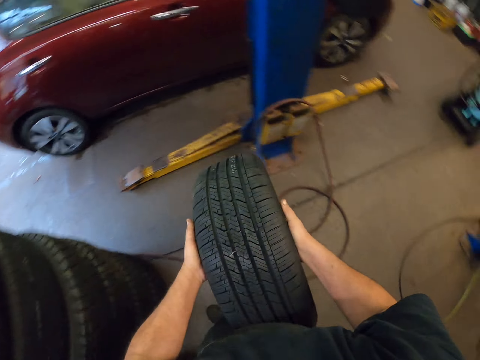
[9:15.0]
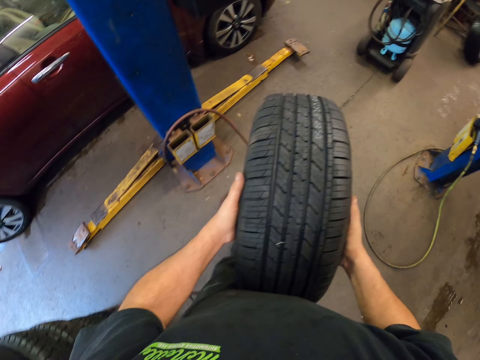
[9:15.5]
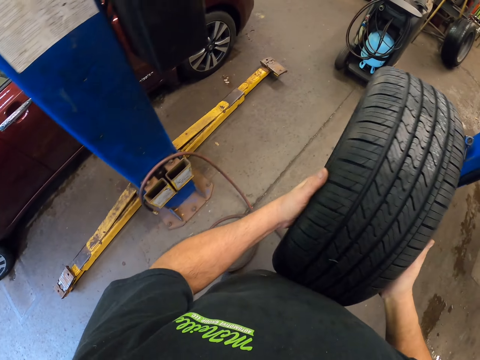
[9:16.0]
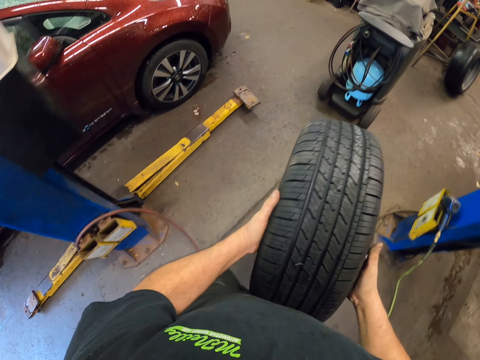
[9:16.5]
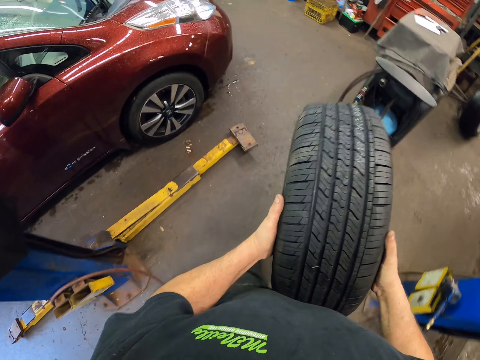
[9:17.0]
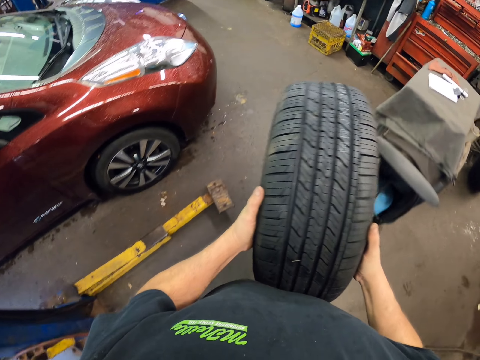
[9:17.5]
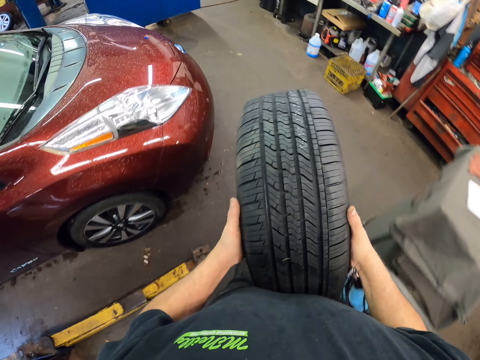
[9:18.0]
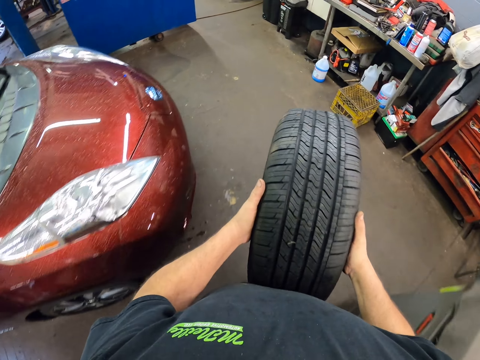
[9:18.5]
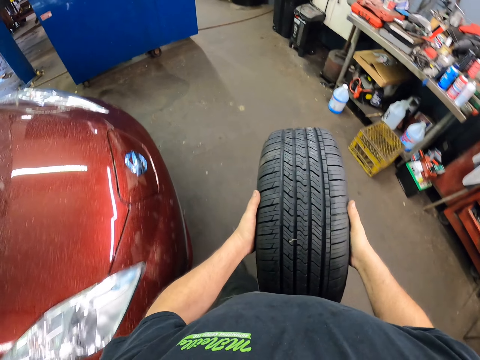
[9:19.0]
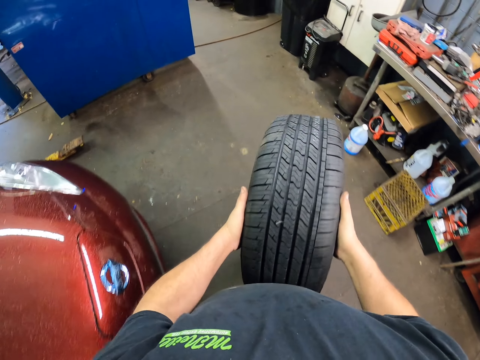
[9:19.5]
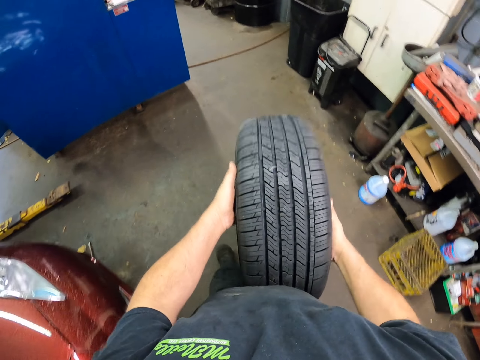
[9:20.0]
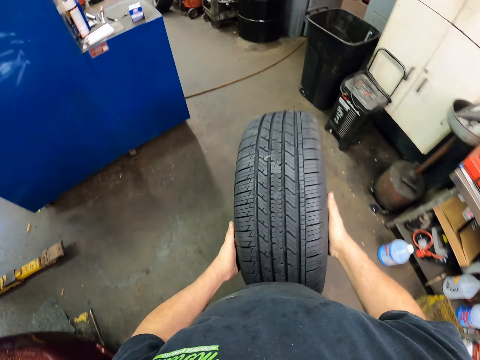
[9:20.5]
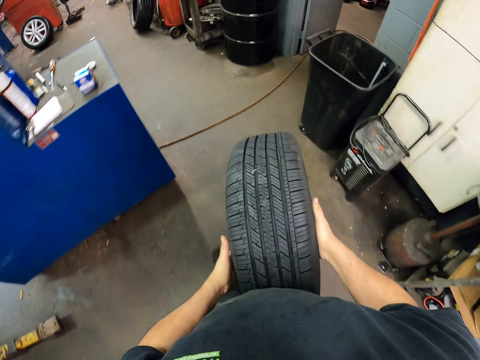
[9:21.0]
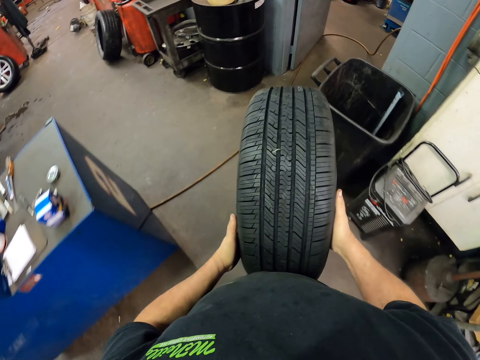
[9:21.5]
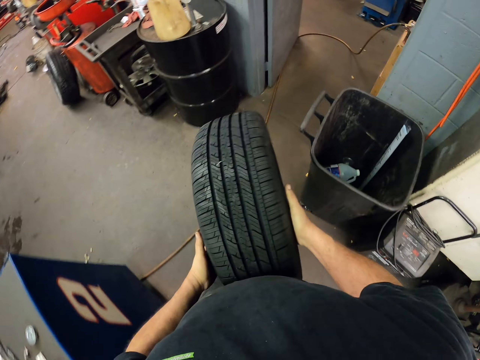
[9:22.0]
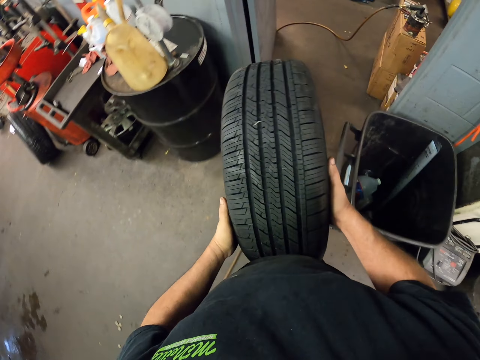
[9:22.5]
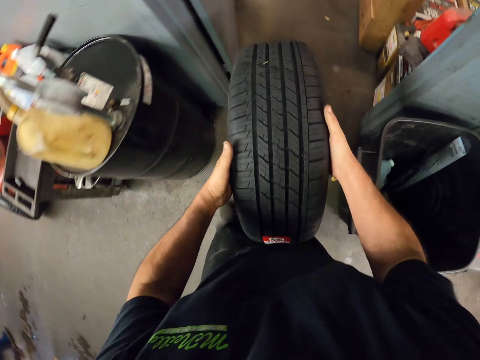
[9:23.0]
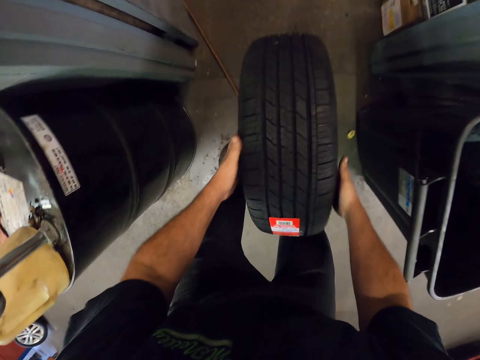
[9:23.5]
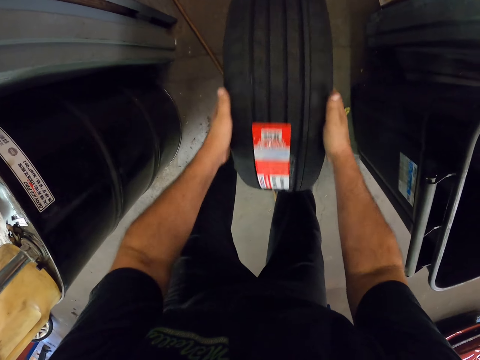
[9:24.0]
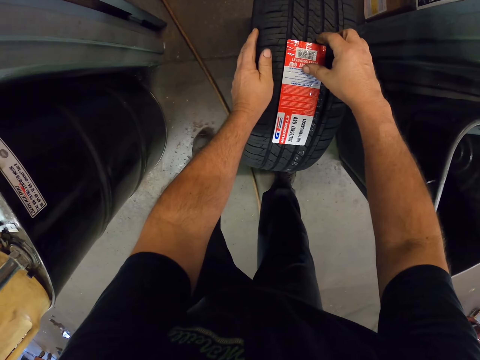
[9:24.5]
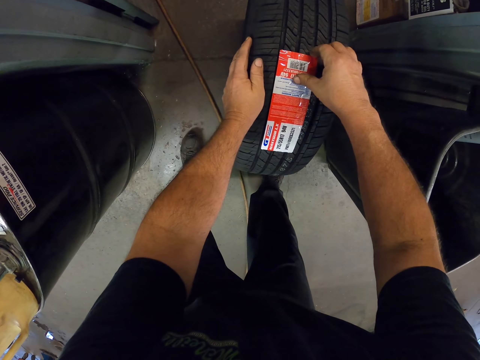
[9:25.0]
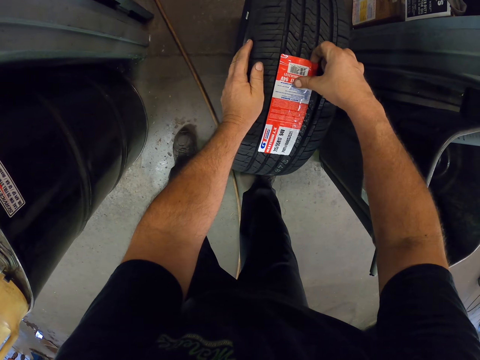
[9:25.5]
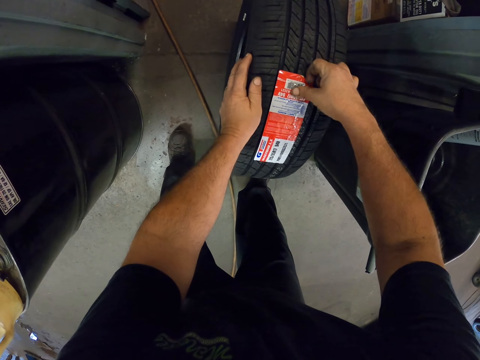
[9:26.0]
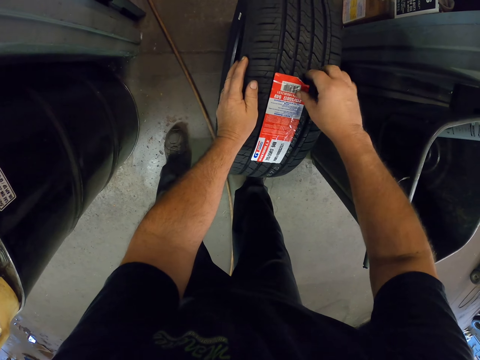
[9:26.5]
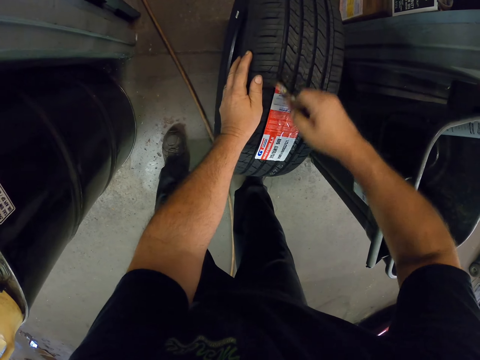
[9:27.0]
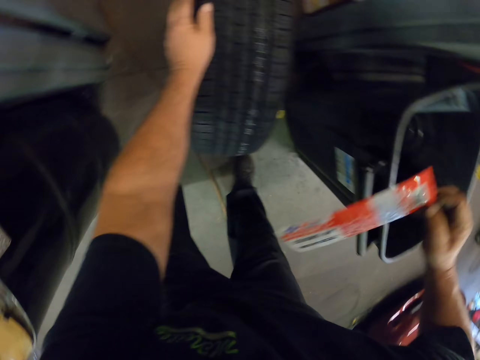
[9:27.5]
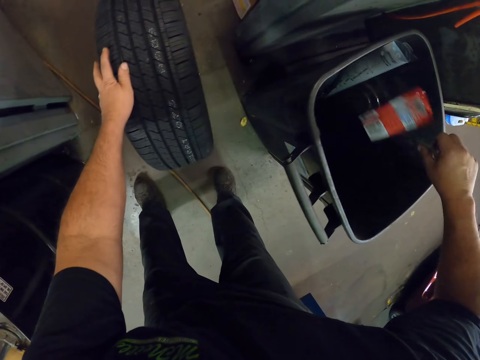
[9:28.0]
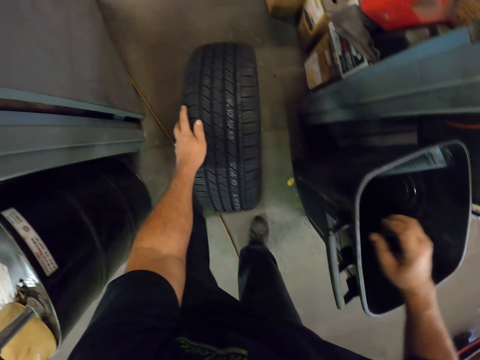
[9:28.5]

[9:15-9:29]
The camera wearer puts down the tire. They carry the tire and walk around. They put the tire on the floor. They remove a tag from the tire. They put the tag in the dustbin. They put the tire in the bin.

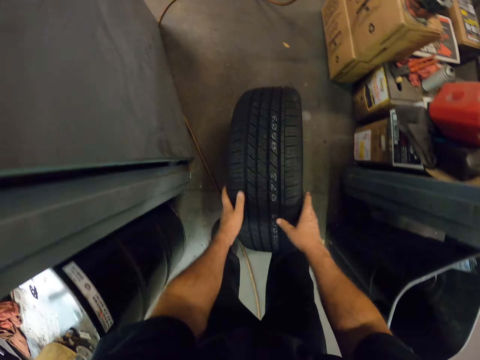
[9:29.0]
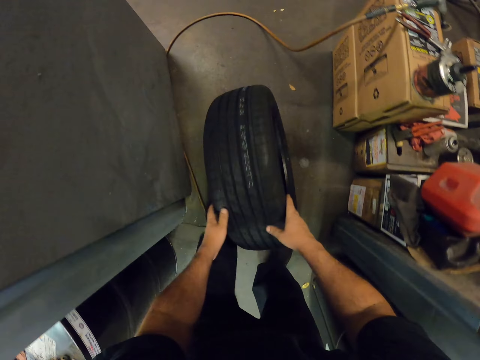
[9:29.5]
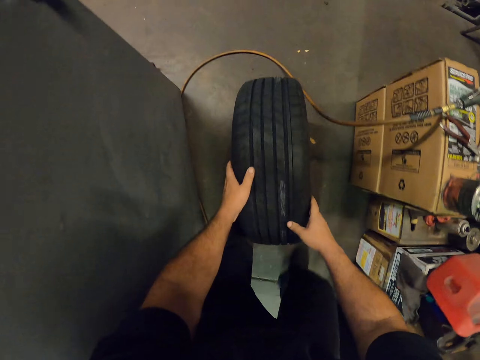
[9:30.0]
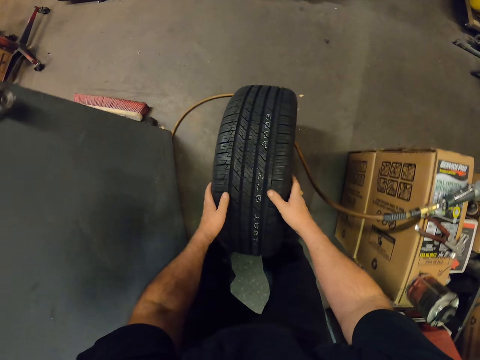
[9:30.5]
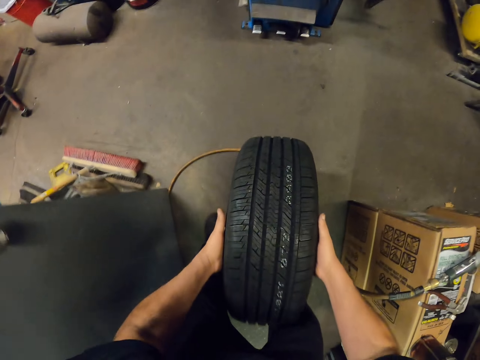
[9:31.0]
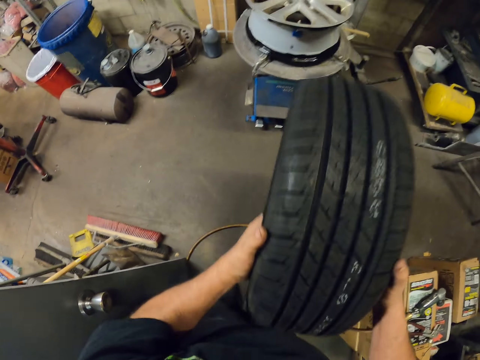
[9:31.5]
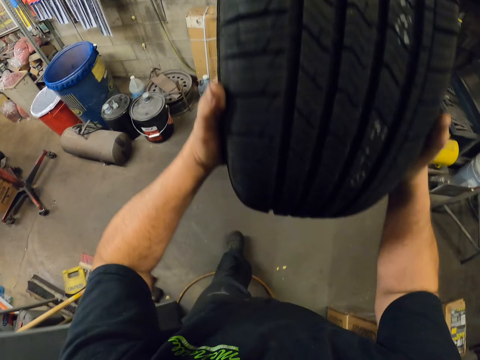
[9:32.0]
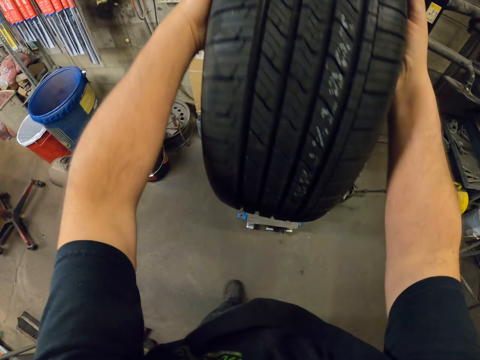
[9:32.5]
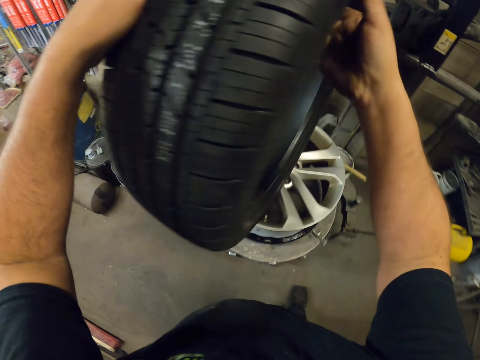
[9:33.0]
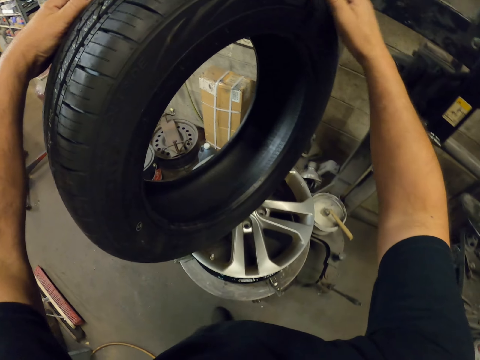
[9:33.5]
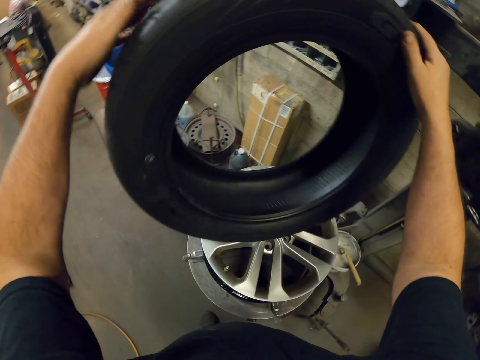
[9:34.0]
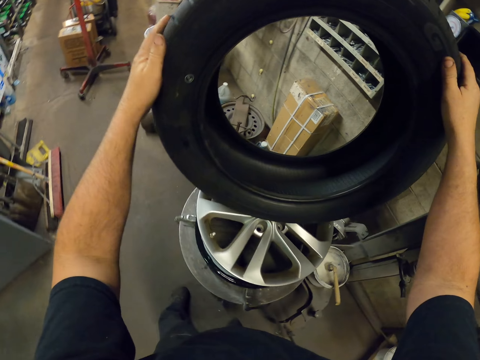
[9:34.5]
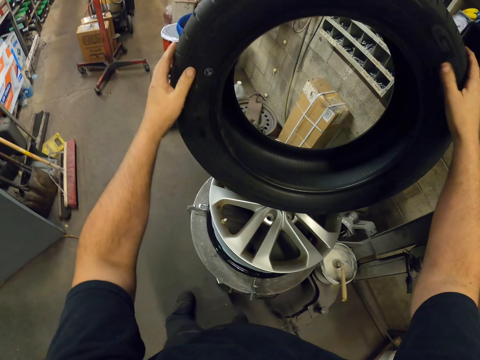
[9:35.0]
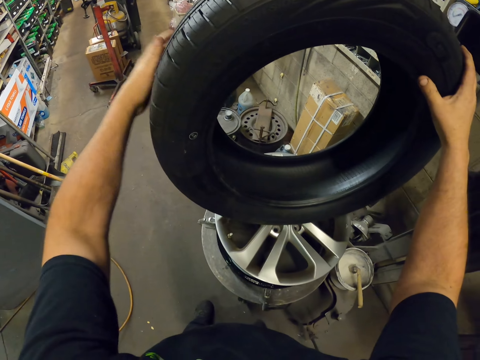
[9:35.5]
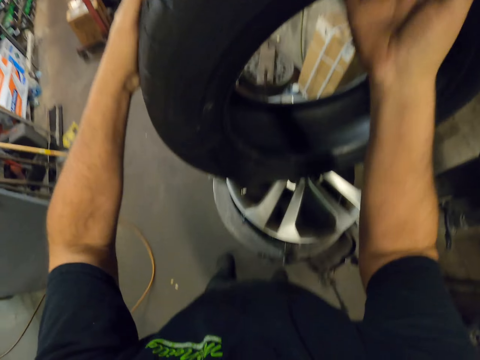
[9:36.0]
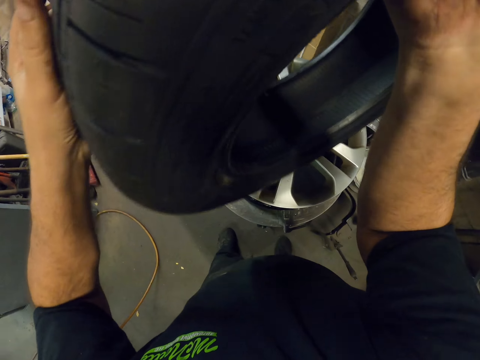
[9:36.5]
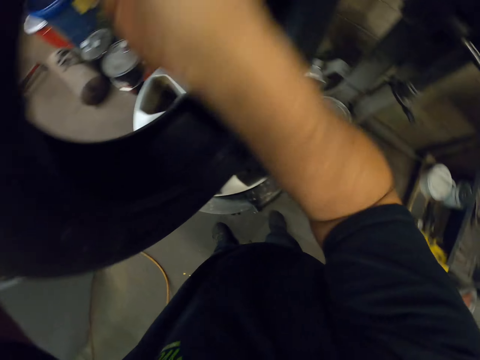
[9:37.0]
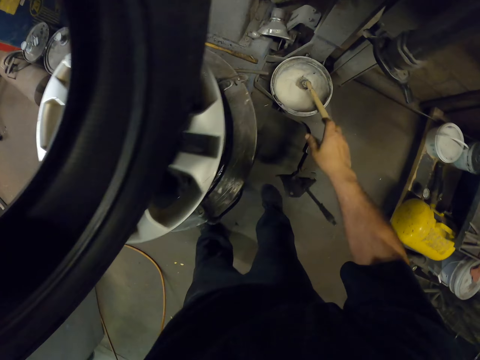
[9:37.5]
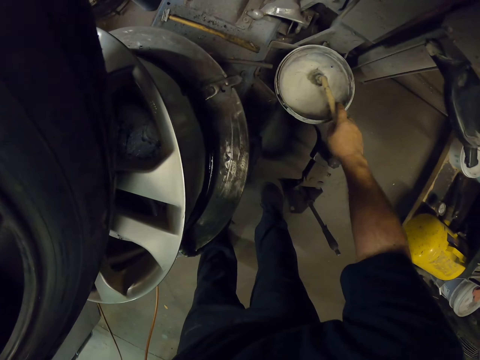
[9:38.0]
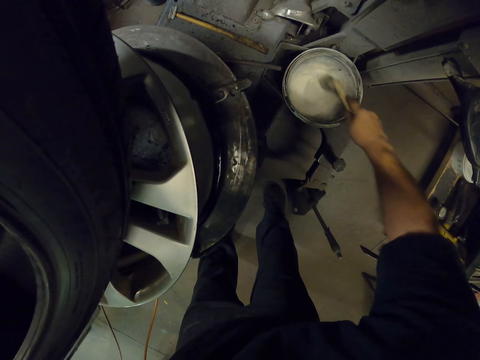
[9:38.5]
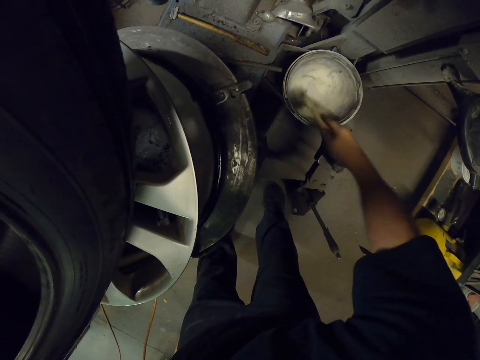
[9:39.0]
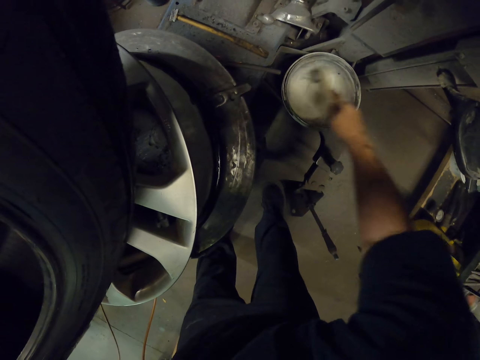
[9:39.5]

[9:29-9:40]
The camera wearer rolls the tire. They lift up the tire. They place the tire on the rim. They roll a brush in the glue. They apply some lubricant on the tire edges.

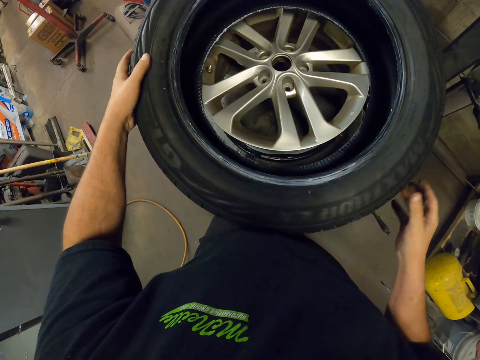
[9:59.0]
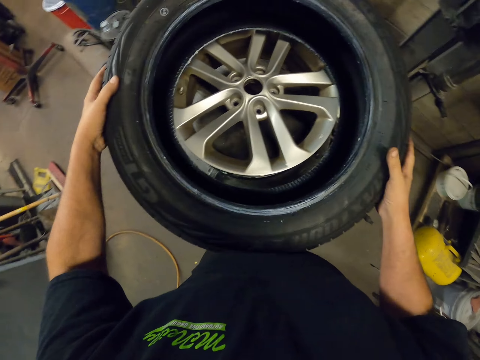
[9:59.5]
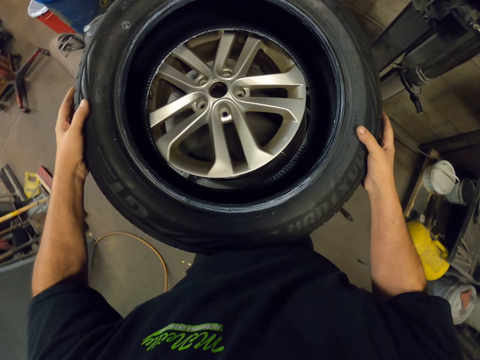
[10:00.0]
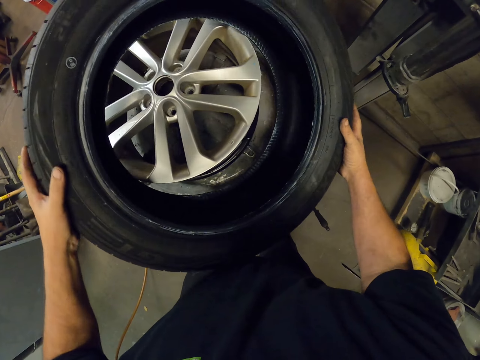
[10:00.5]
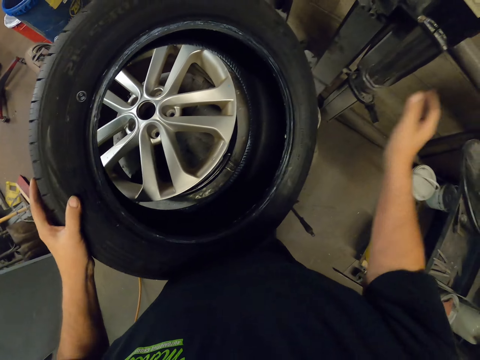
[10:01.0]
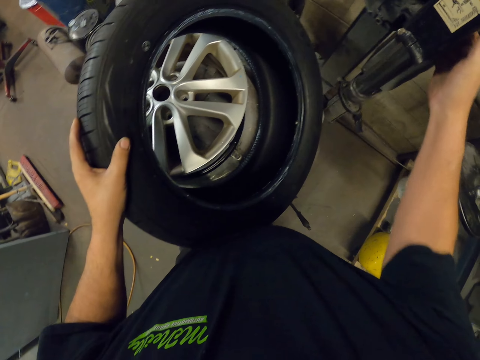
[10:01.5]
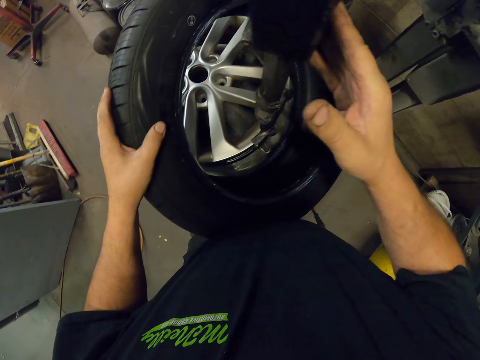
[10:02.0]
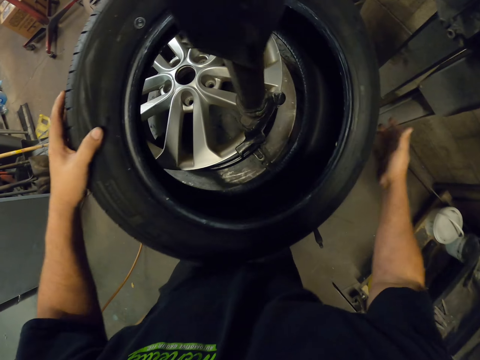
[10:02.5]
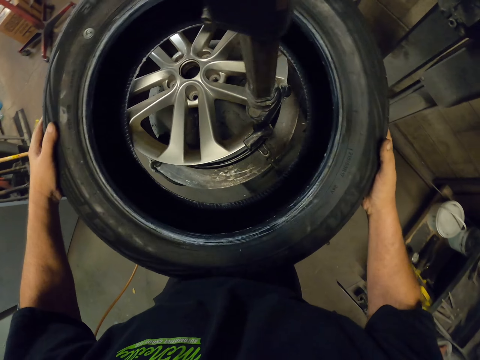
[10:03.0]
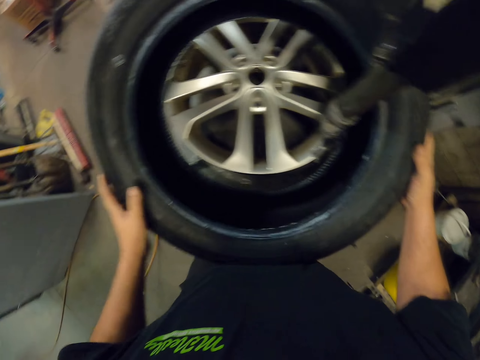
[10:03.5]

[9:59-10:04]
The camera wearer places the tire on the rim. They move a machine forward.
